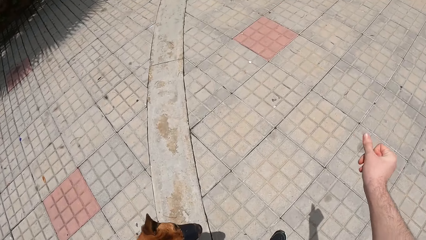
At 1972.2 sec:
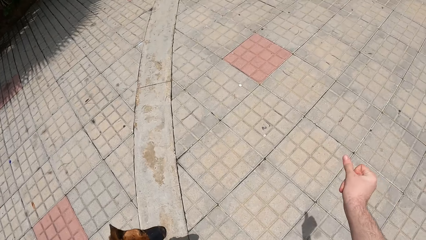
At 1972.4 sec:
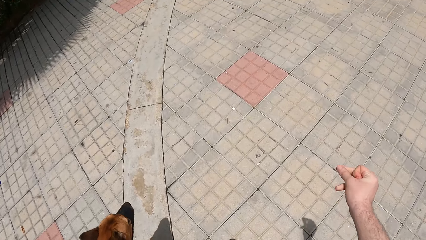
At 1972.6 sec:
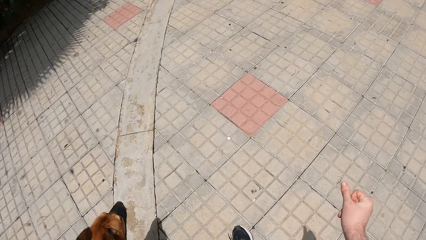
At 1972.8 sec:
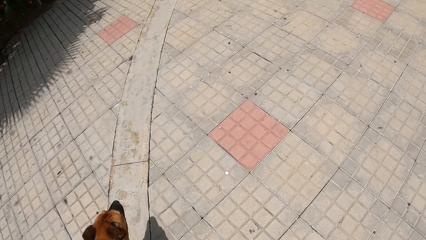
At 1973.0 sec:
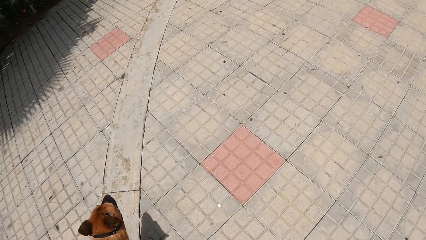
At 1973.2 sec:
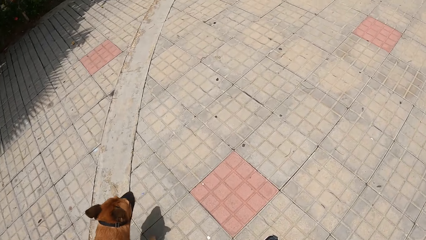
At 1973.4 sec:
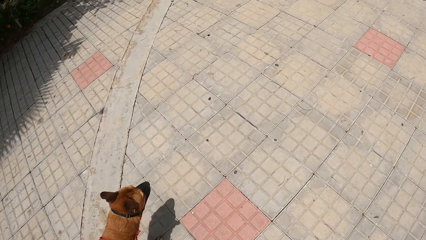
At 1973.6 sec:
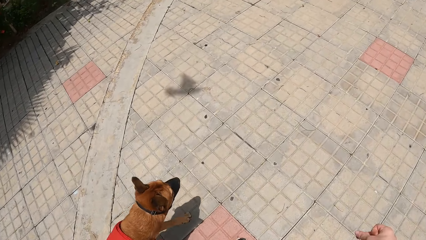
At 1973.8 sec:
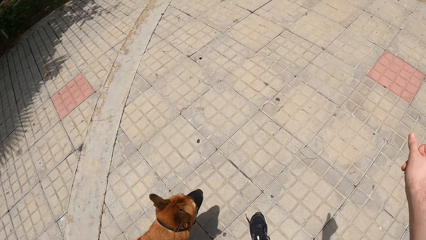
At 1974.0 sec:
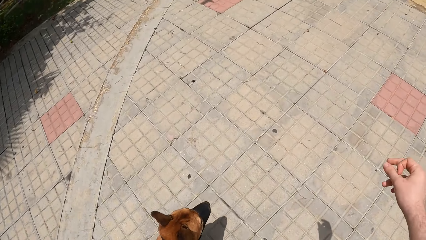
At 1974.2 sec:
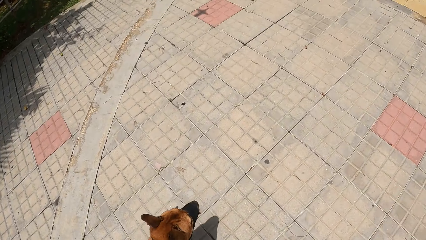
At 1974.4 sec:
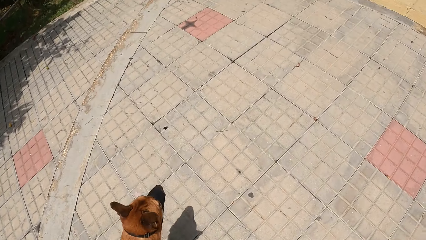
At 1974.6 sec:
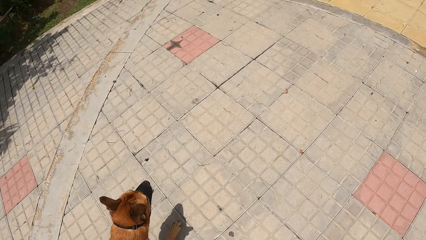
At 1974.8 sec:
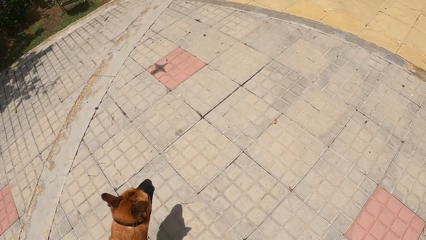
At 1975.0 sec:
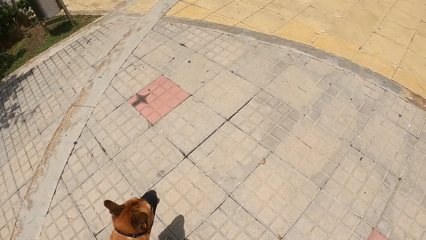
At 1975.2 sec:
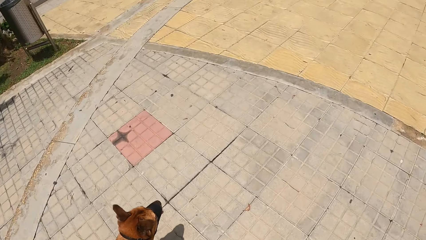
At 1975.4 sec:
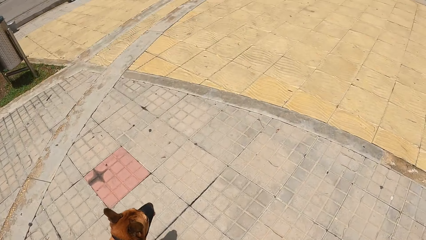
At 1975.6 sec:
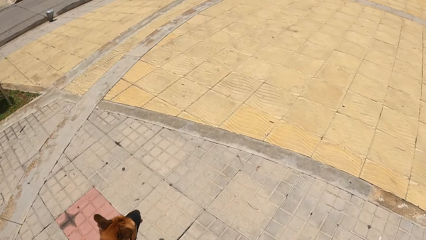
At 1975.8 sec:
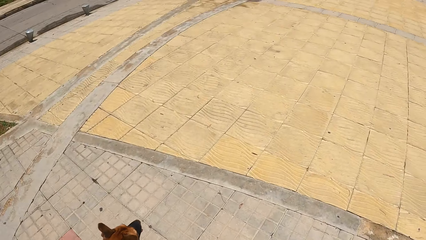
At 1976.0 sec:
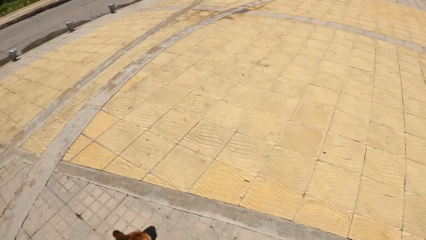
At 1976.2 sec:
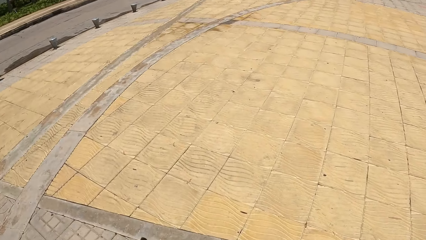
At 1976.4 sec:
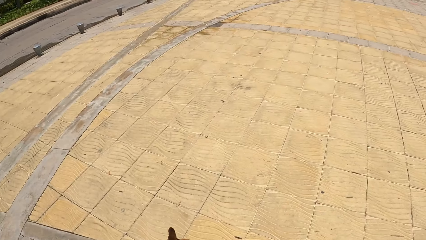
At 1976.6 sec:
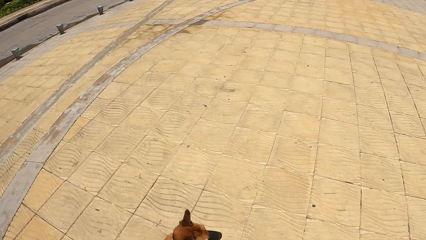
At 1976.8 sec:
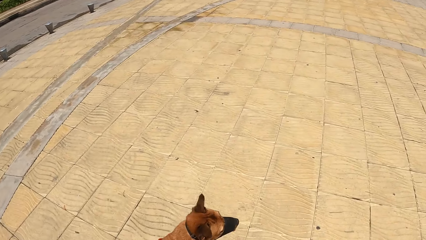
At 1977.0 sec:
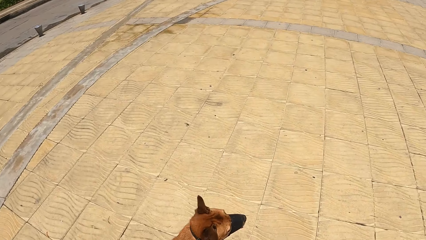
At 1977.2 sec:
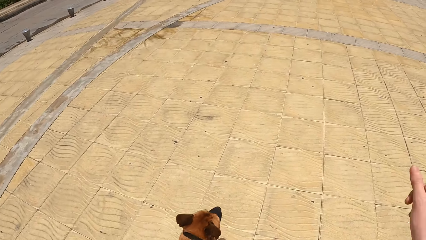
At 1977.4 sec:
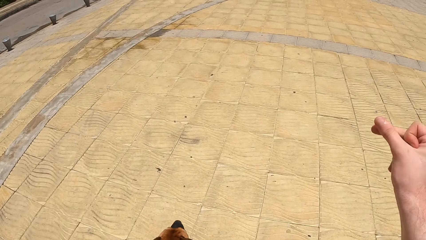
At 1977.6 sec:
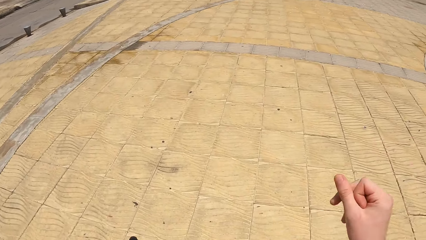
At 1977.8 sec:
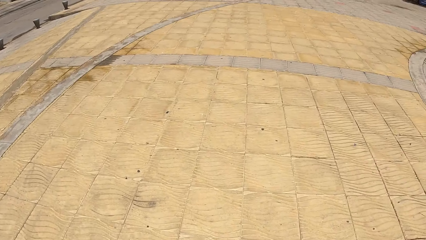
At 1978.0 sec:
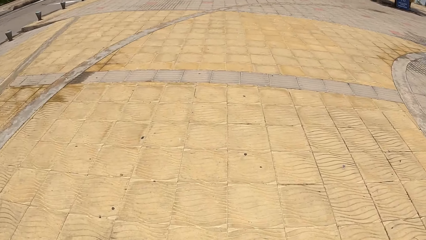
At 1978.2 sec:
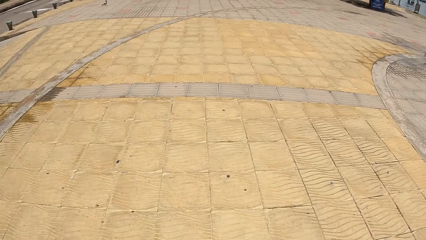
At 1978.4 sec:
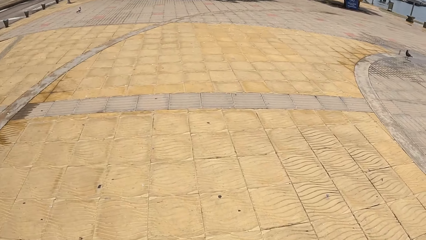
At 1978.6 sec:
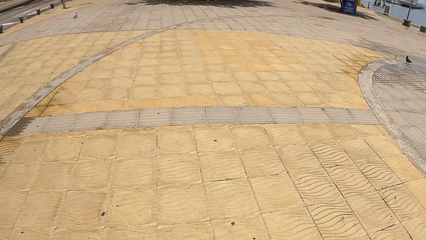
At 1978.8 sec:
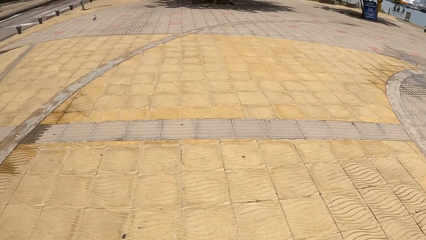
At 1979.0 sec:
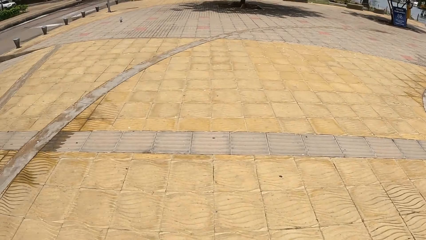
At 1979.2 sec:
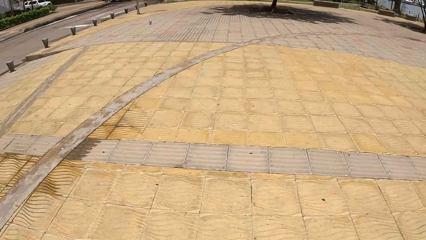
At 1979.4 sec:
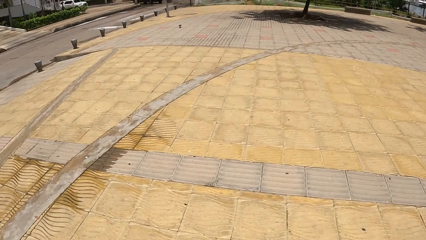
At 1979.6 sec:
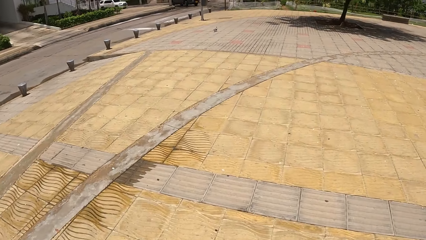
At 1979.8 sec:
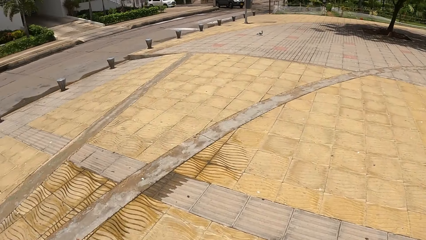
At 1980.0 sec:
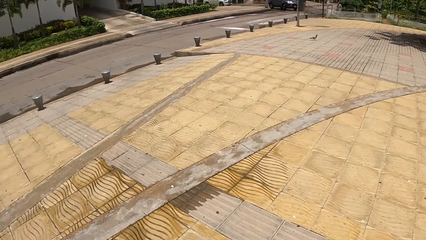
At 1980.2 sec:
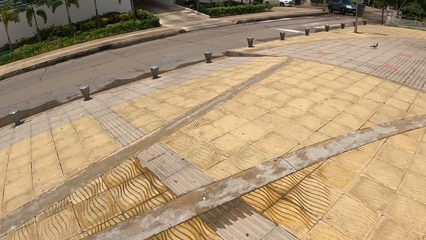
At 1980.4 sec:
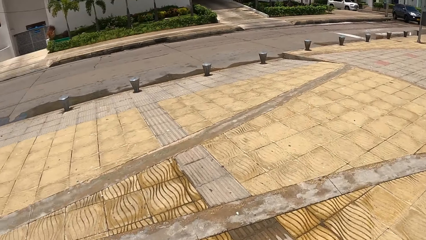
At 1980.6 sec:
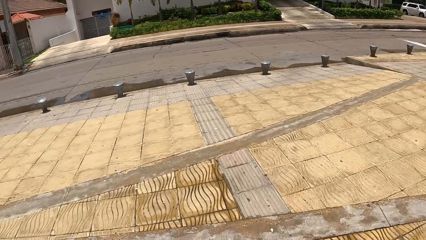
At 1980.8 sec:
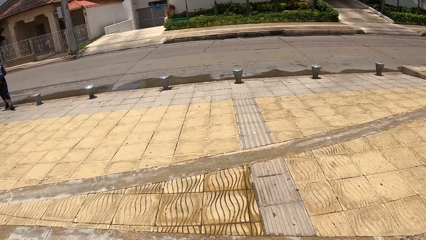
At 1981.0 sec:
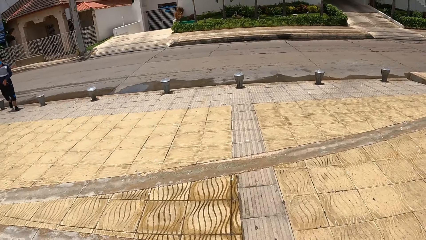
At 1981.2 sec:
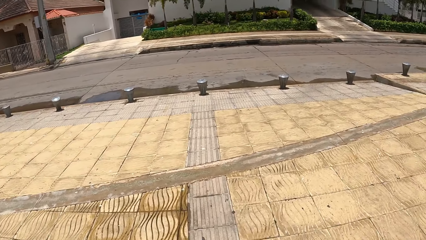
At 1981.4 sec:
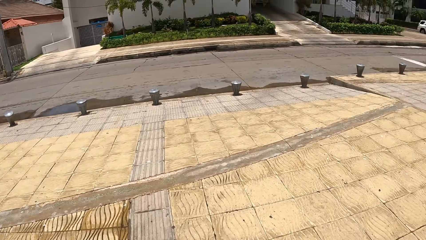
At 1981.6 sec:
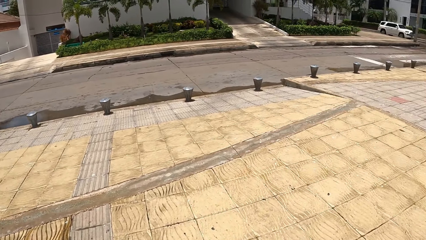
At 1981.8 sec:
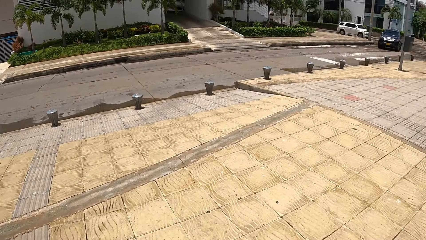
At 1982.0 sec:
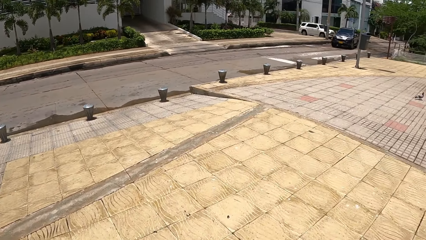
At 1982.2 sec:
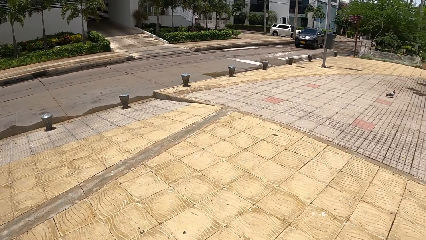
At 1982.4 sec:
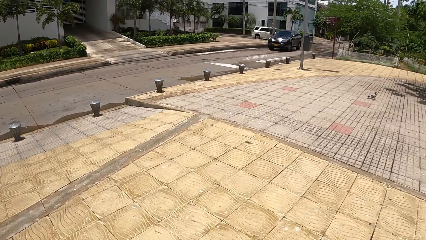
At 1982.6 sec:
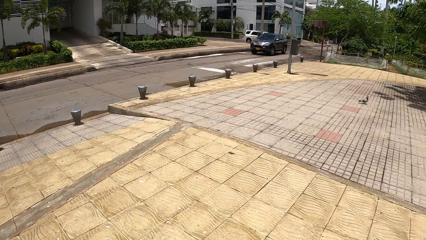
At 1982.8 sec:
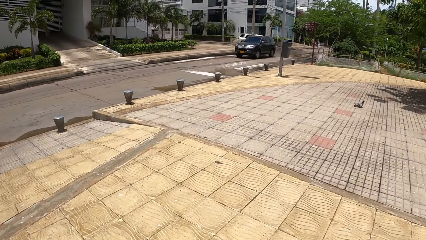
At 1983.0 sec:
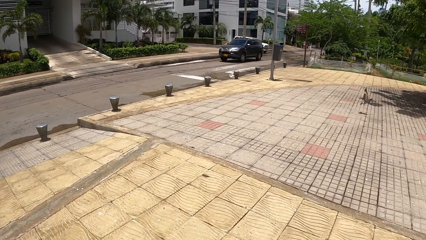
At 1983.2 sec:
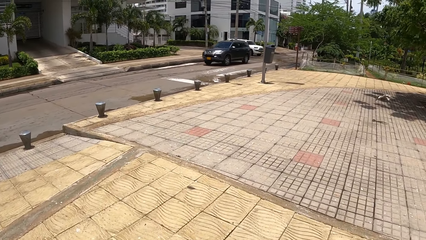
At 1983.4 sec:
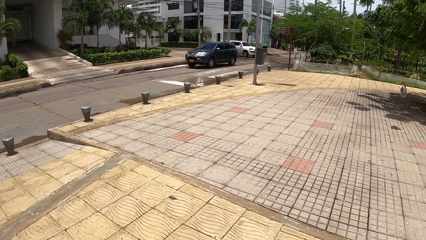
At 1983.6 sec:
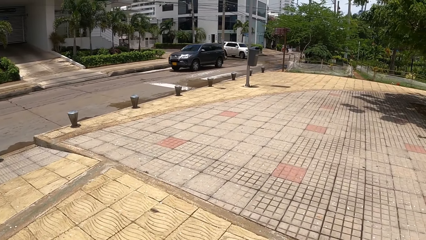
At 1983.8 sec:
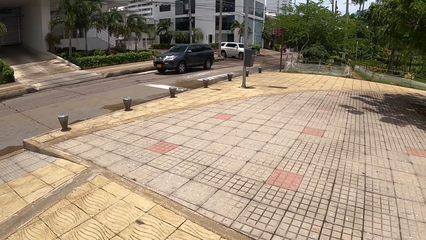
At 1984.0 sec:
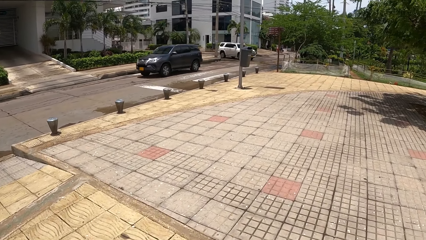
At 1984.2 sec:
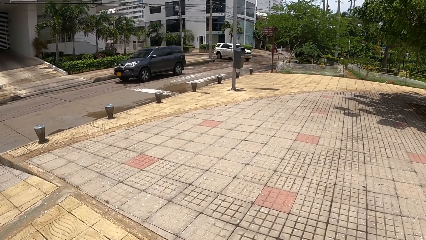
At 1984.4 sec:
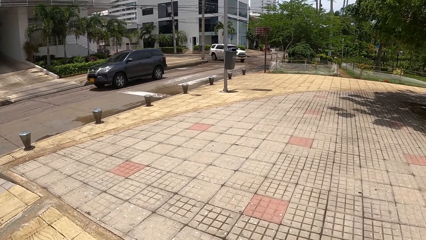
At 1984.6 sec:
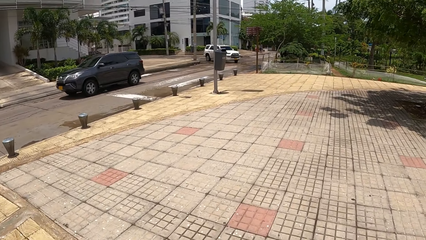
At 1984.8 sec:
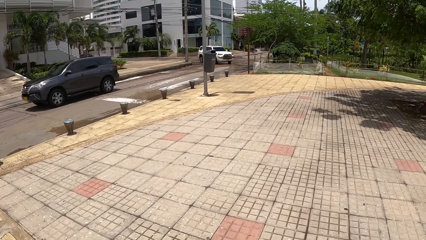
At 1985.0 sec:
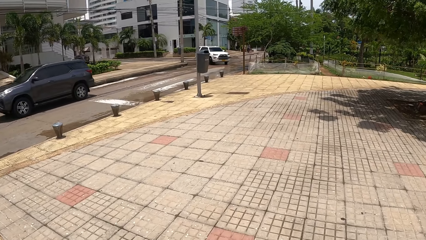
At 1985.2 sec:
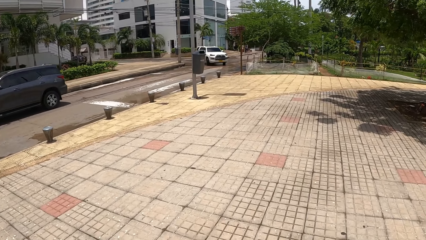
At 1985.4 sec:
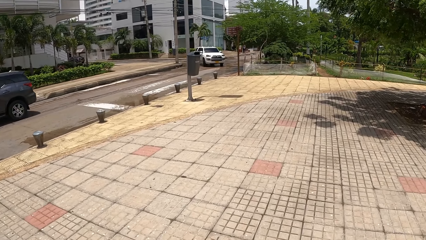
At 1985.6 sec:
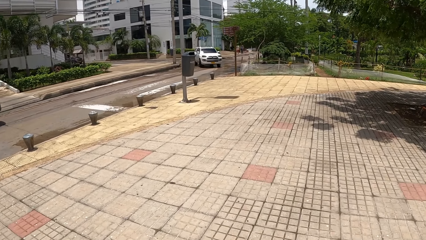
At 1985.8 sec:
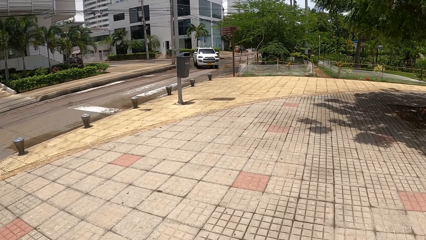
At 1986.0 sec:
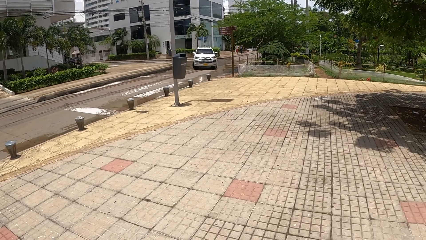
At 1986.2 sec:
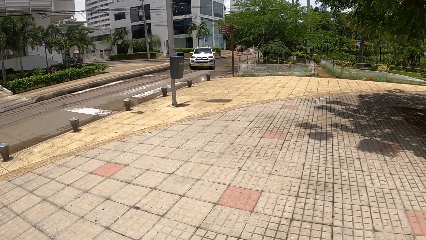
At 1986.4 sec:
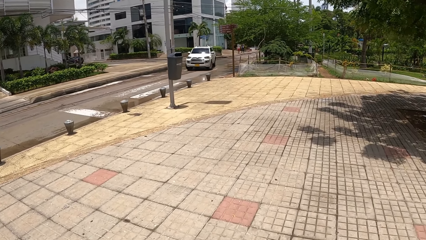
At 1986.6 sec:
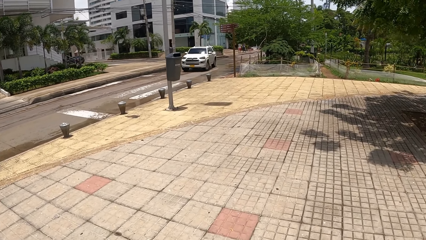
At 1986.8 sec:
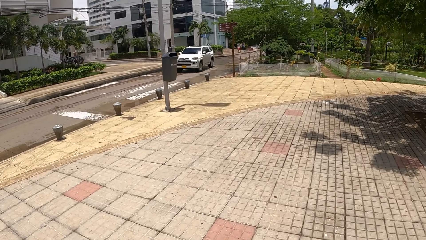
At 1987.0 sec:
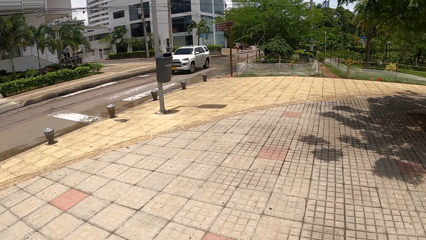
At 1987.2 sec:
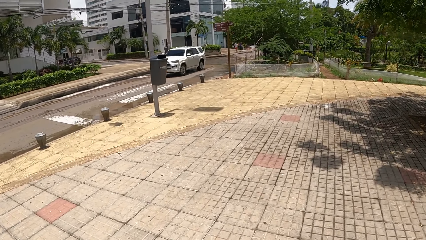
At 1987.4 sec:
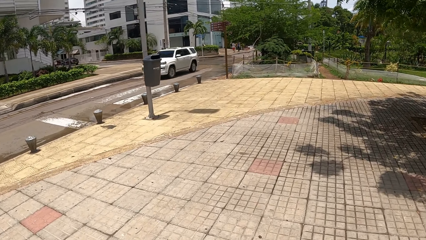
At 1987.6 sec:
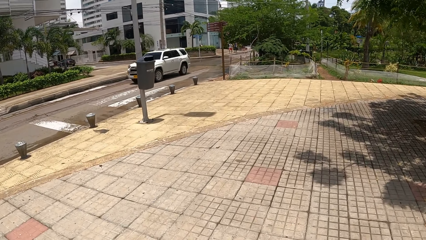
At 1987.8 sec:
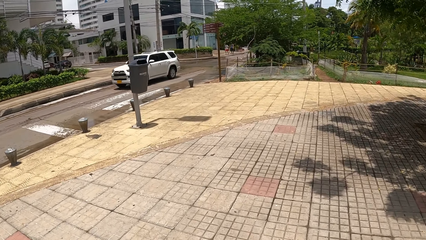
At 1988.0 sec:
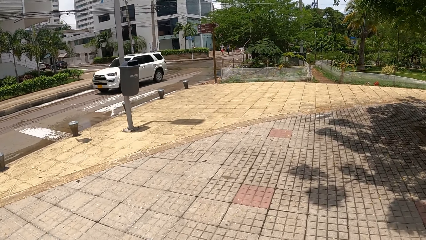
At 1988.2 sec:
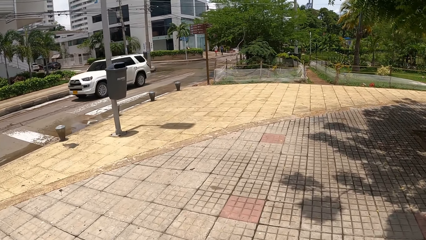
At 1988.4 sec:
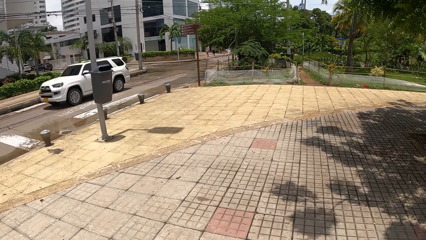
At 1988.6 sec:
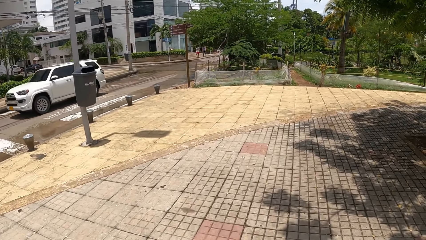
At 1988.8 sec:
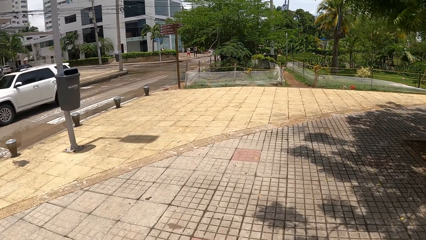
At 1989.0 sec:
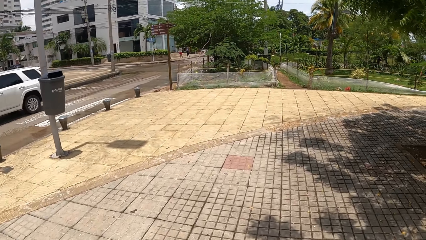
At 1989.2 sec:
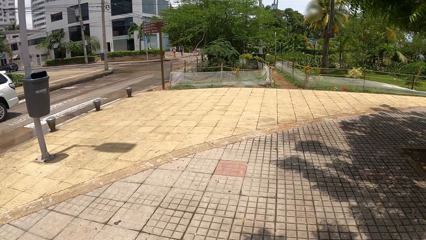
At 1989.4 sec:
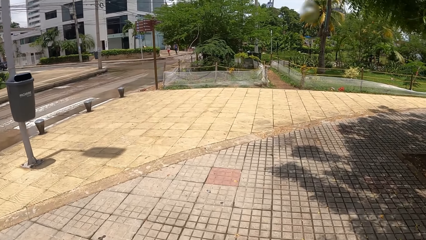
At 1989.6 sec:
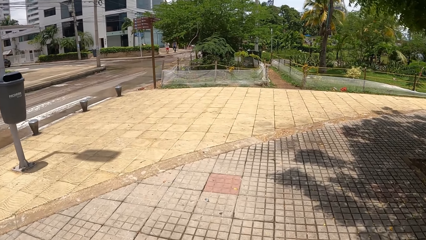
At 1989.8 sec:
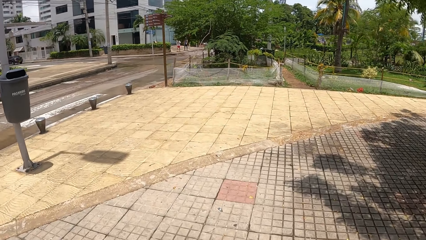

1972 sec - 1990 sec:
The camera wearer taps his fingers. He walks a dog in a park. He looks around the park. He walks the dog in the park.
